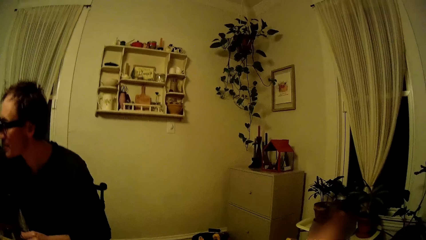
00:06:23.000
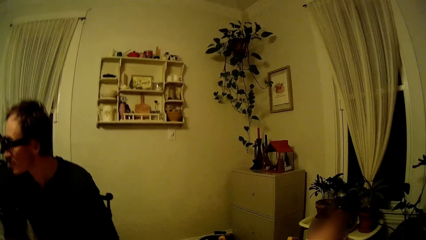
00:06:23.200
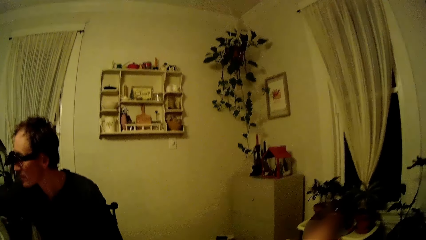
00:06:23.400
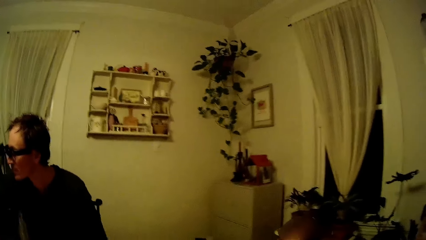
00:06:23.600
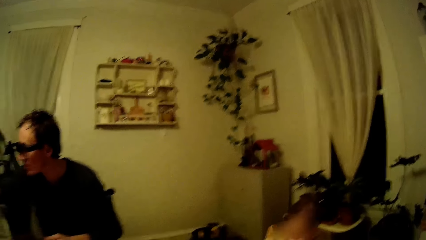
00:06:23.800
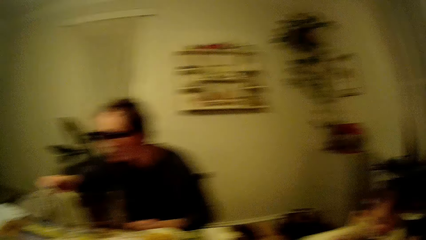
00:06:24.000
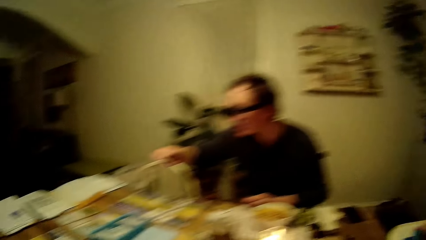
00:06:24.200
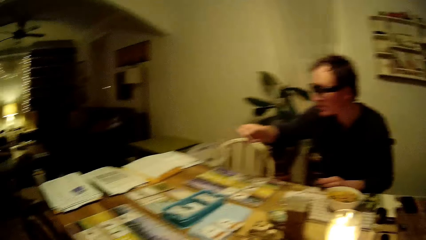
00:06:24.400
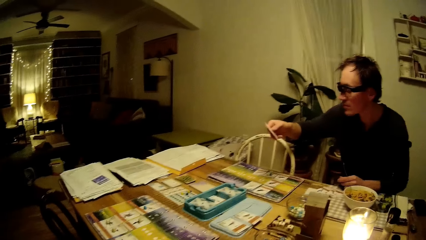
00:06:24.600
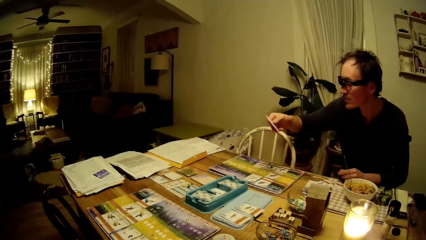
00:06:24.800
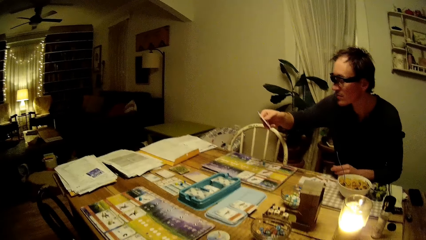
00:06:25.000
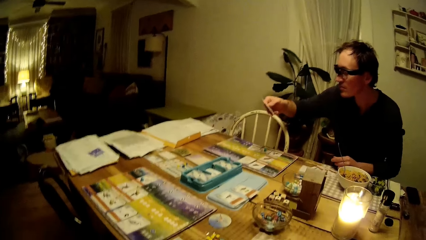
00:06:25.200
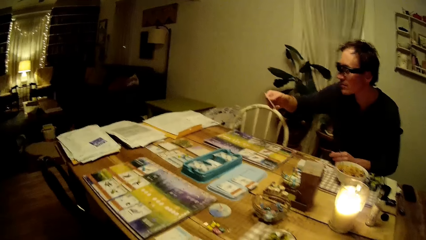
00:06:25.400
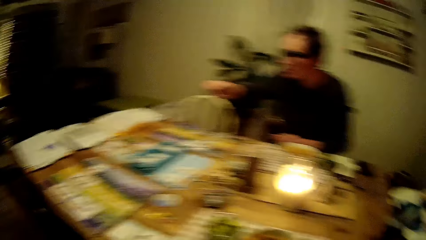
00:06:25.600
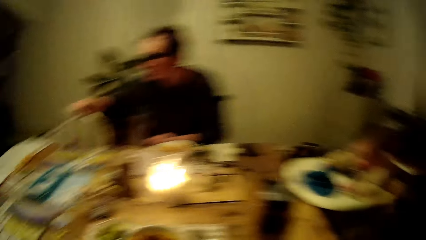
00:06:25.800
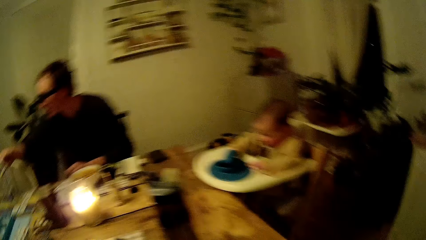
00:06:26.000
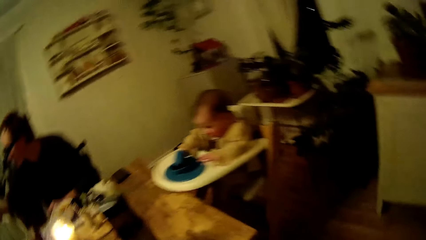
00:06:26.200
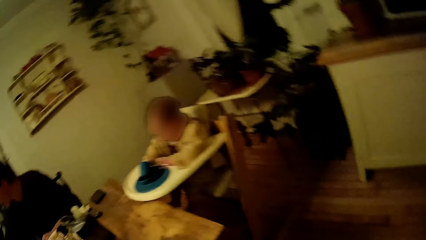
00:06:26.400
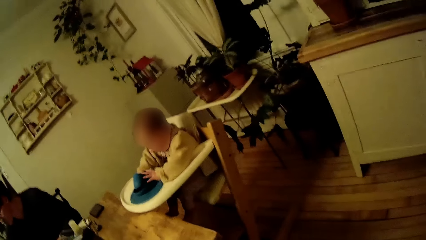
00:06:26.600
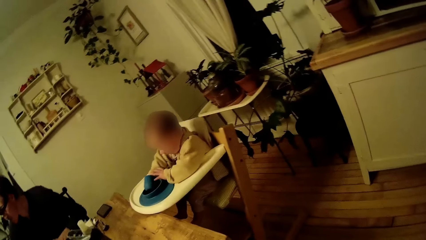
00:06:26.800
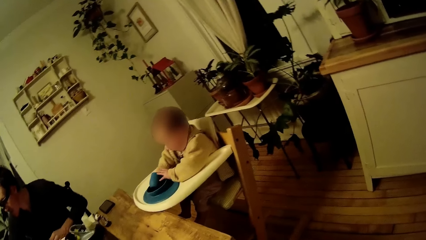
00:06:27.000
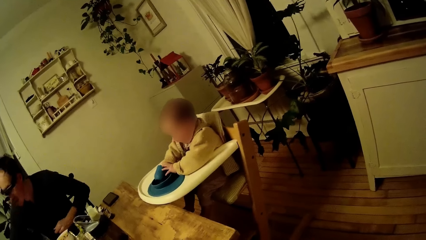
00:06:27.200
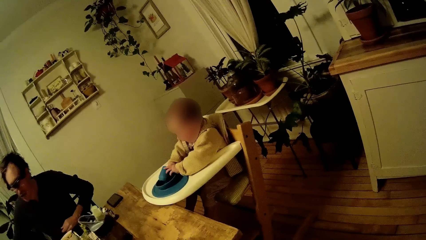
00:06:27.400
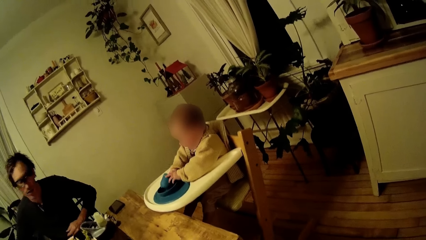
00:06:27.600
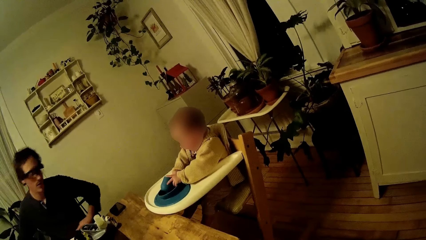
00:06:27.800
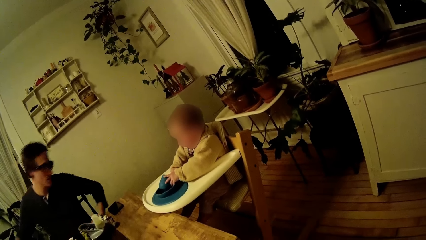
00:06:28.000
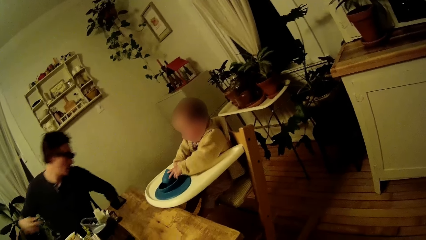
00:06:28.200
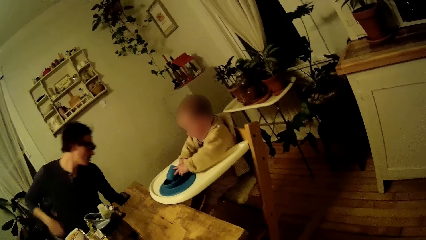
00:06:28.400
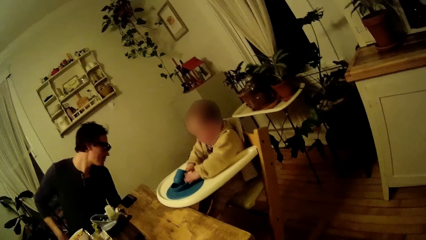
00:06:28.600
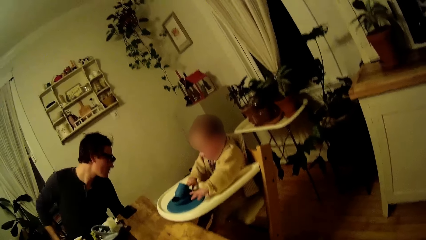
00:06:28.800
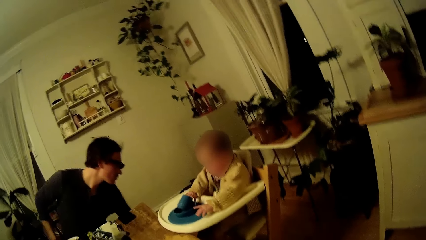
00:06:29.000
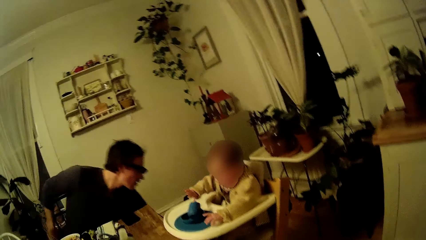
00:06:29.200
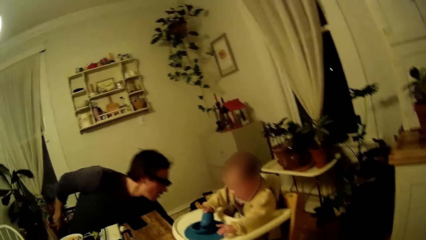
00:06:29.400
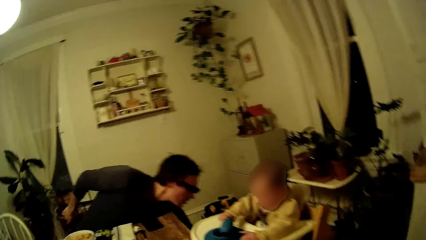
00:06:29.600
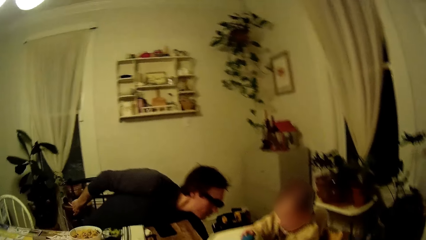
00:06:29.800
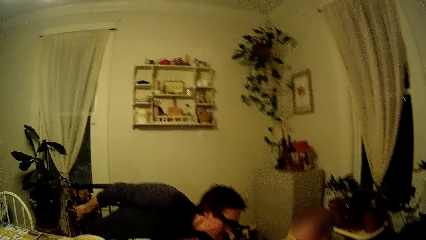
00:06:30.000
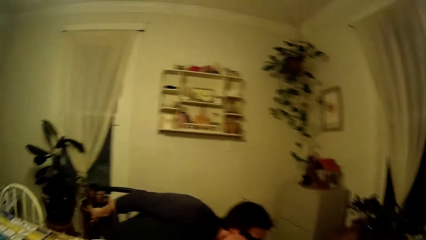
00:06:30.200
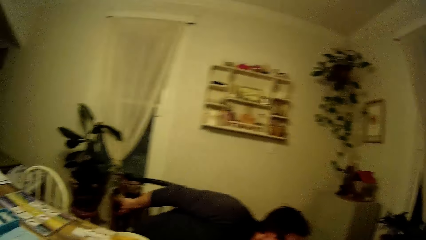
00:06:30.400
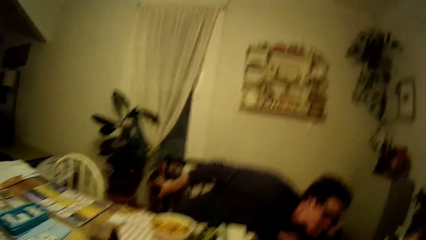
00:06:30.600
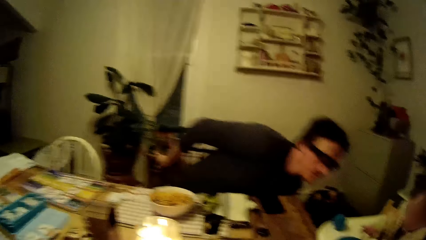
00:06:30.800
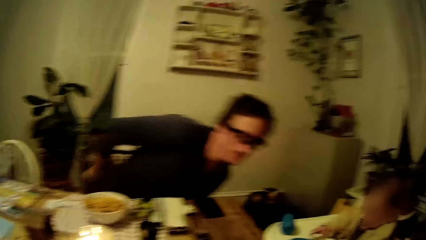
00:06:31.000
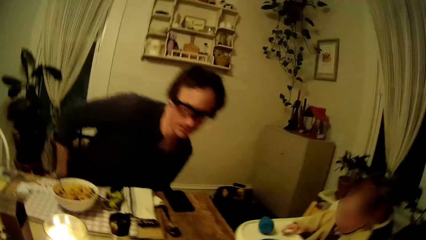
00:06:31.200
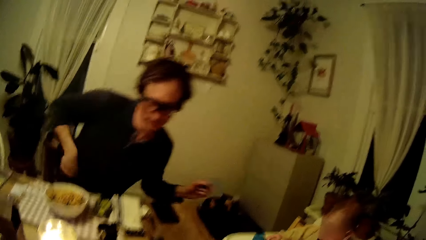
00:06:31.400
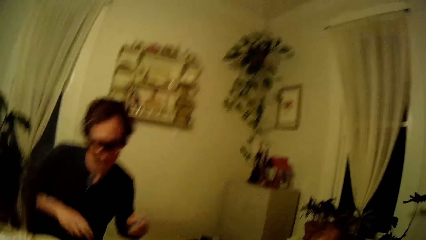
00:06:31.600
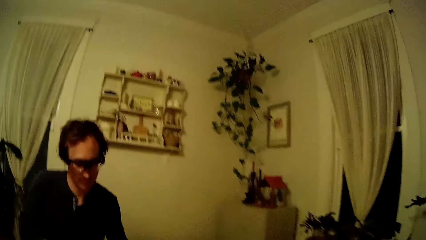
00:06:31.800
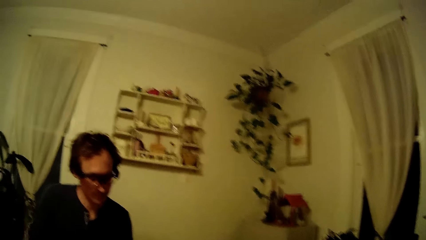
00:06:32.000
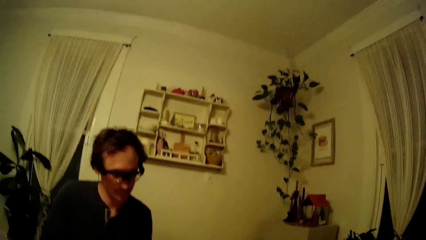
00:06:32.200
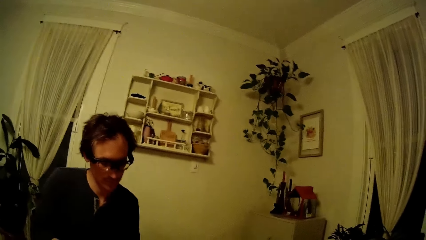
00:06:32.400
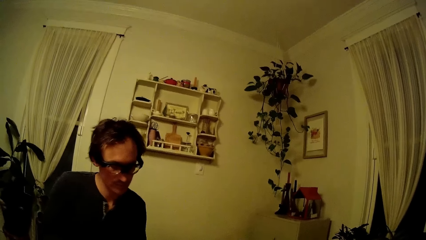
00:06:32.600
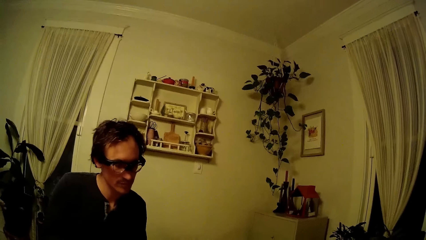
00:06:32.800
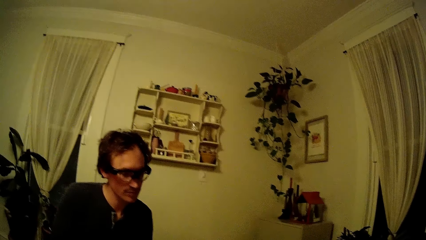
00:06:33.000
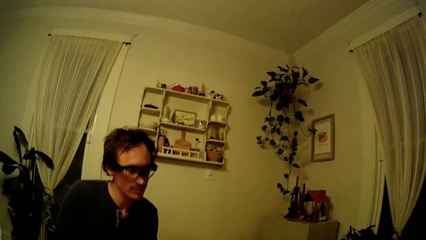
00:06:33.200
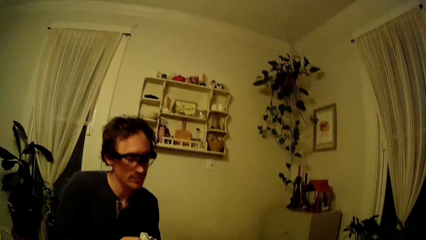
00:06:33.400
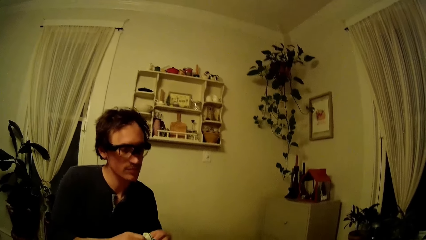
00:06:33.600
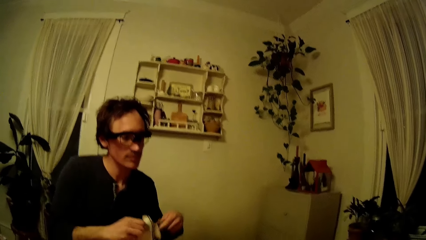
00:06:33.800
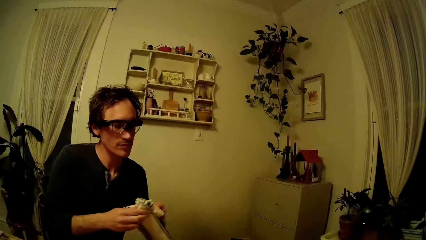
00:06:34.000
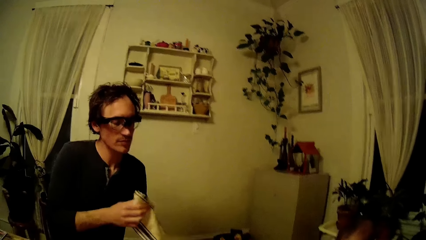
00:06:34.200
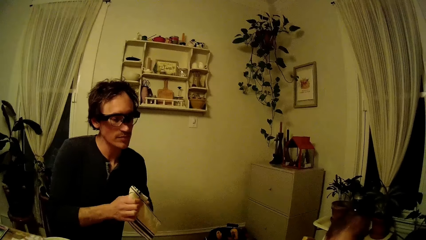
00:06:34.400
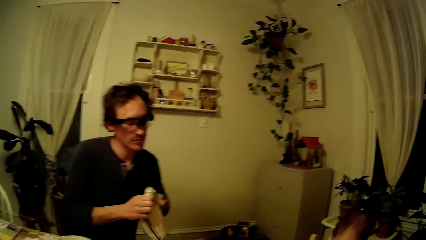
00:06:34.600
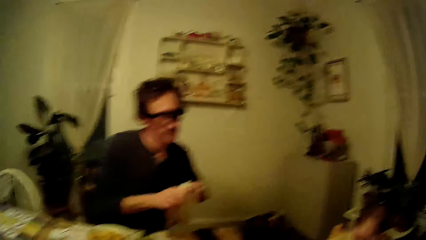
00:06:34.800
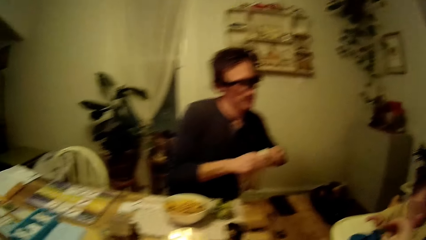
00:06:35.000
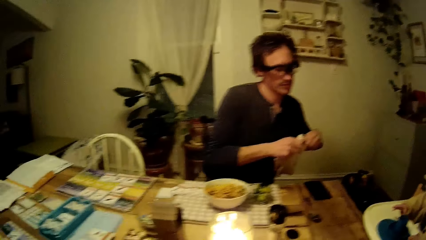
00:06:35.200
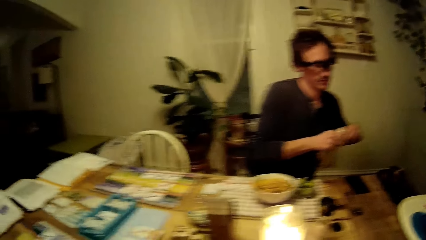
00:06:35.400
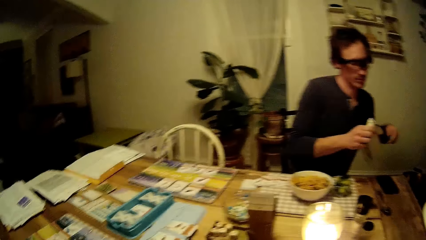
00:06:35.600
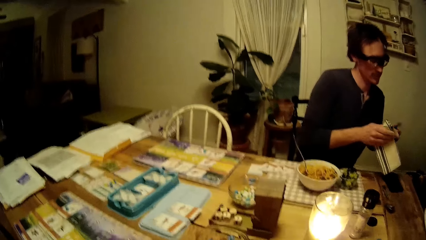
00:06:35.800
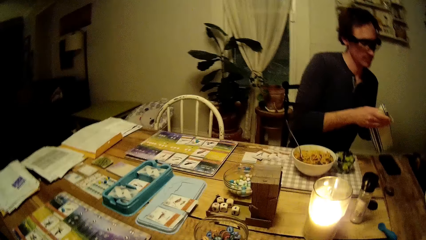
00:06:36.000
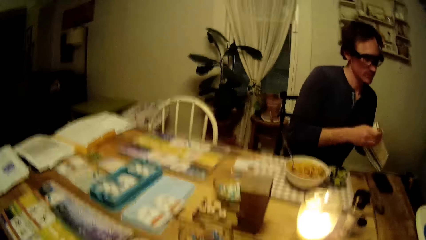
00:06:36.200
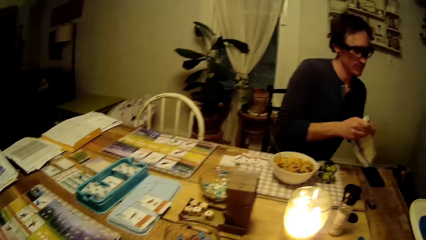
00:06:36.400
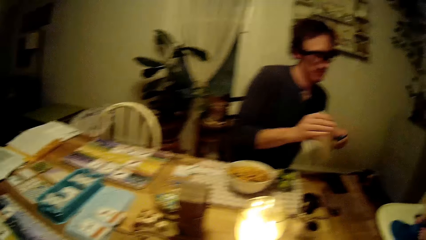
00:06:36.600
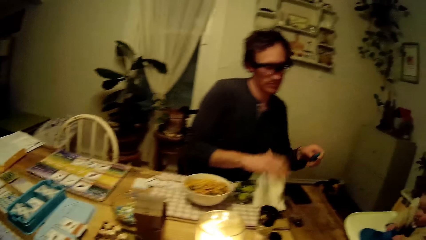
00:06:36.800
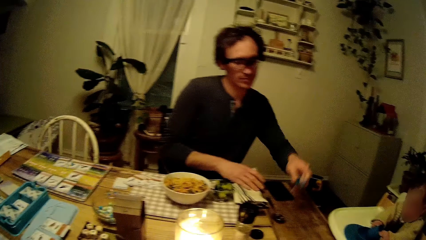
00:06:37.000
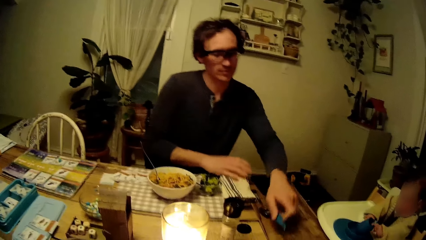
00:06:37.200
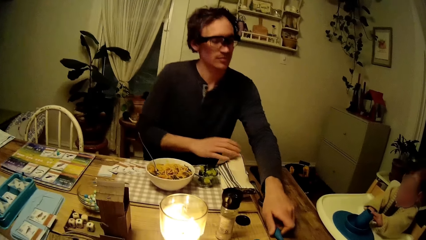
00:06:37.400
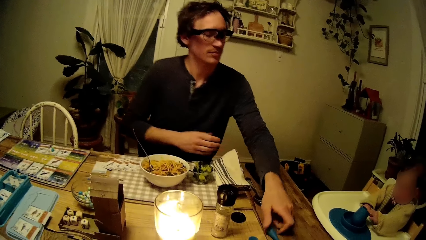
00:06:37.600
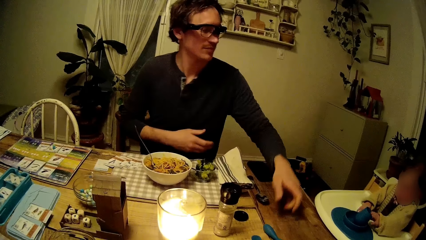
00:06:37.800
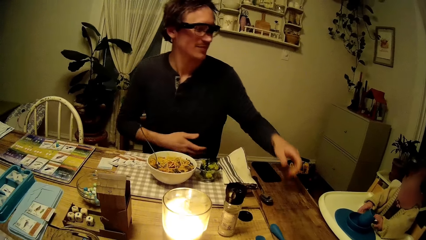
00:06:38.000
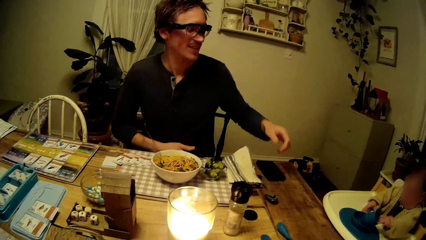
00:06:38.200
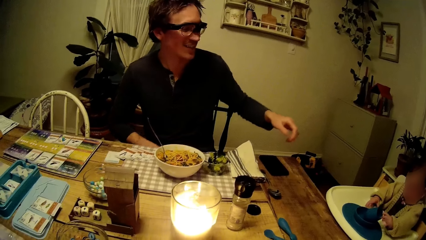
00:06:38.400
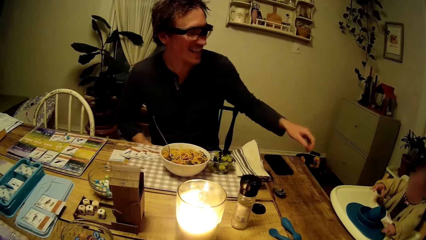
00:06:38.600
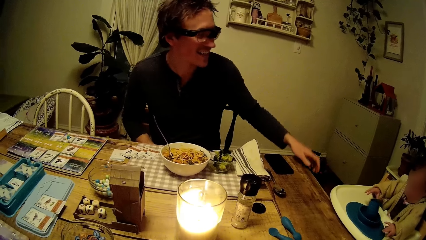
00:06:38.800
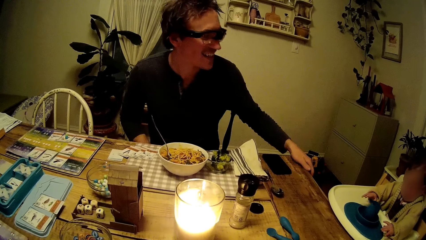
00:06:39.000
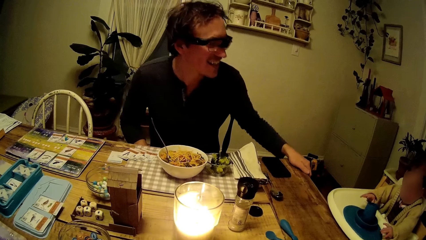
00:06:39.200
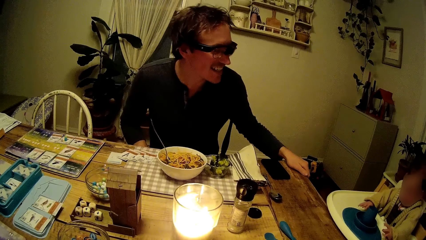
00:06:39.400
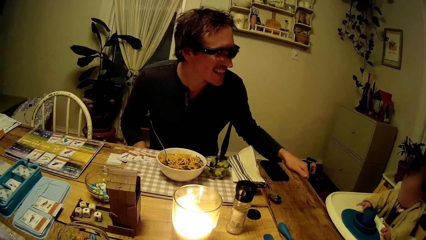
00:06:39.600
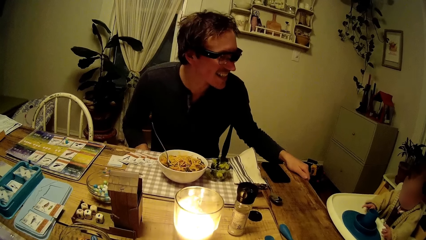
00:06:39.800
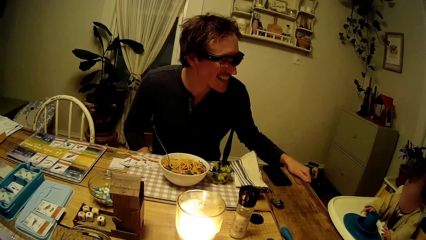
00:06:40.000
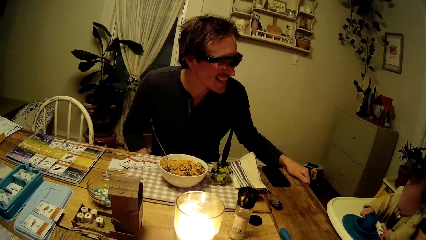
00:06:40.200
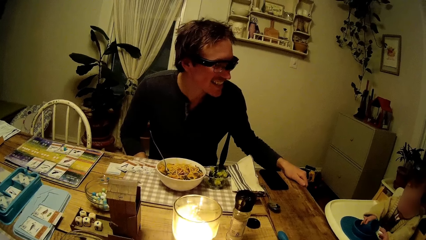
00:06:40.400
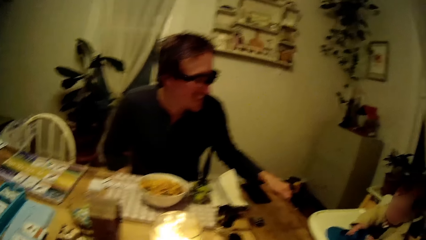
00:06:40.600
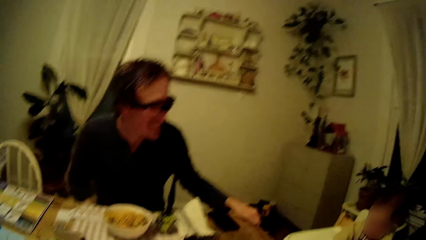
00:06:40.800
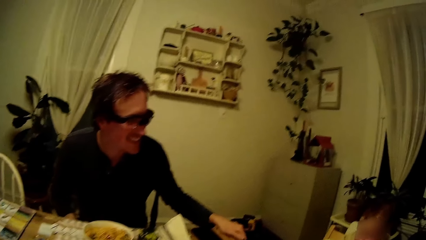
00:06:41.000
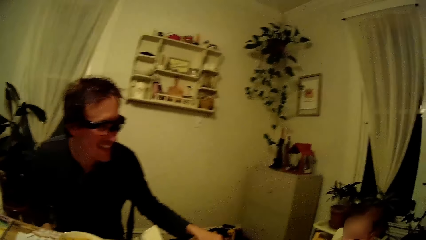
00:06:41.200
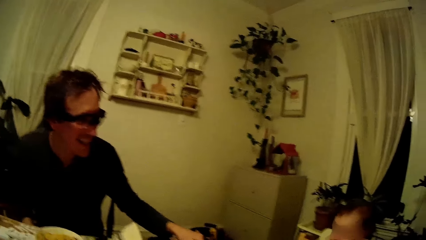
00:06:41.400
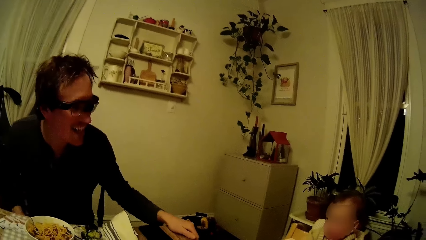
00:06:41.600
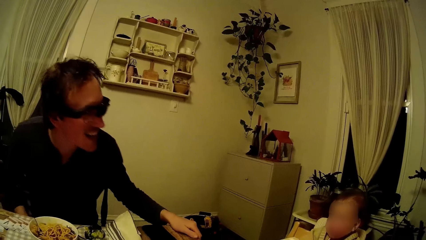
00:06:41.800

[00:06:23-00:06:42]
A man holds a card with his right hand. The camera wearer interacts with the man. The man picks the blue spoon on the floor with his left hand. The man cleans the blue spoon with the napkin in his right hand. The man drops the napkin in his right hand on the table. A baby plays with a blue ball on the baby chair with both hands. The man drops the blue spoon on the table with his left hand. The man smiles at the baby, and speaks to the baby. The camera wearer interacts with the man.
